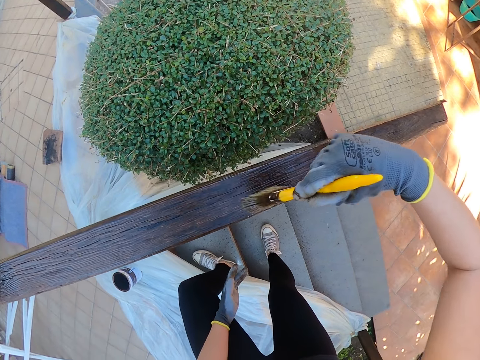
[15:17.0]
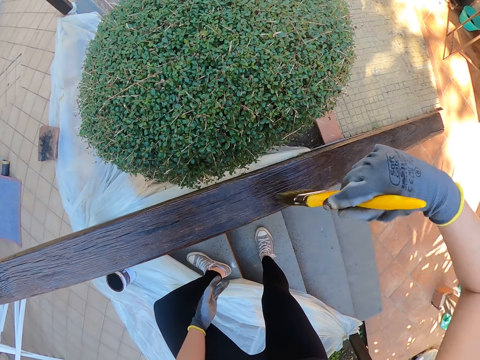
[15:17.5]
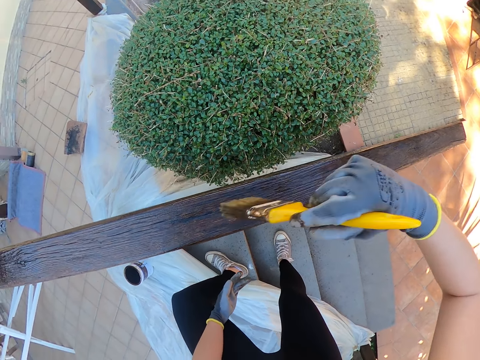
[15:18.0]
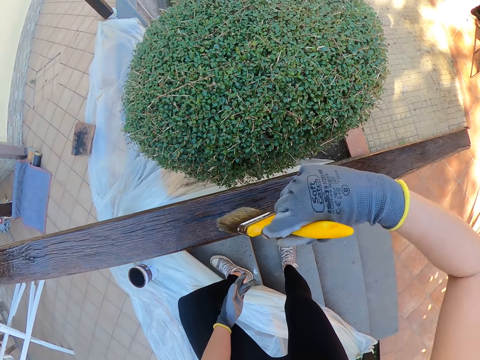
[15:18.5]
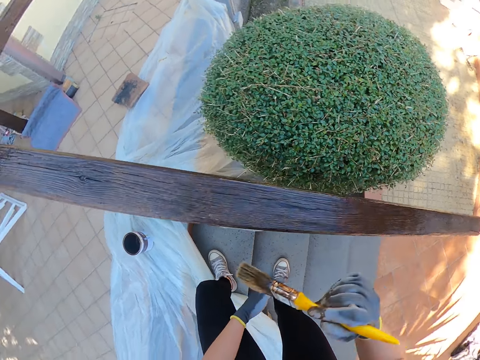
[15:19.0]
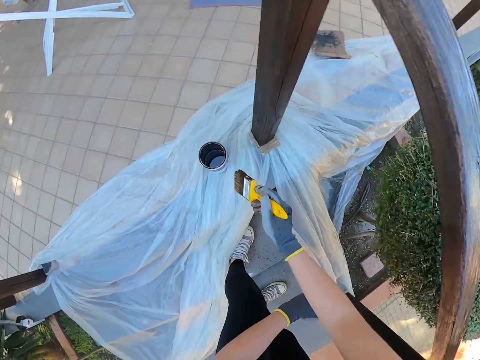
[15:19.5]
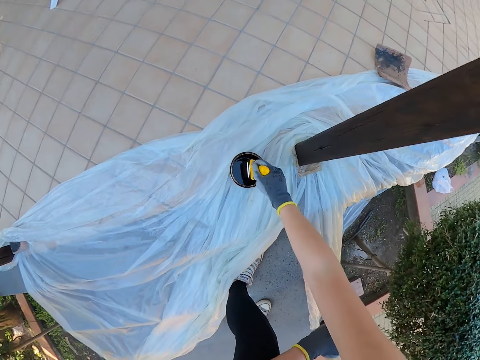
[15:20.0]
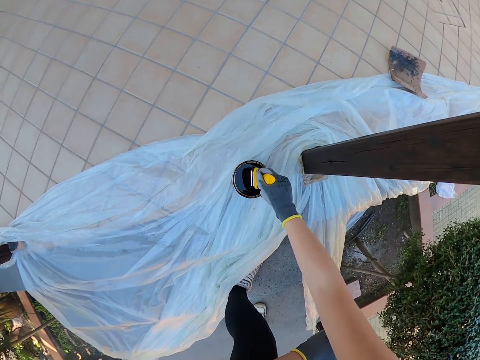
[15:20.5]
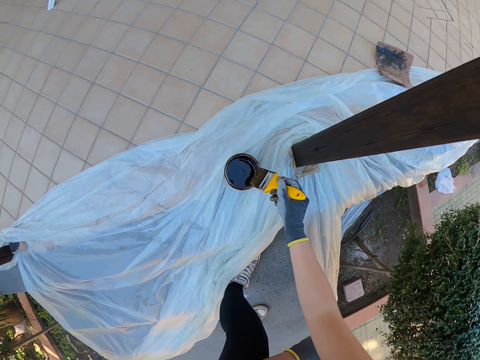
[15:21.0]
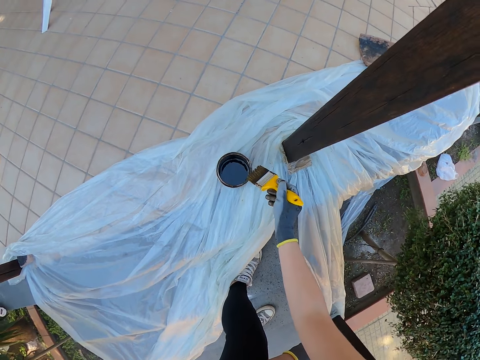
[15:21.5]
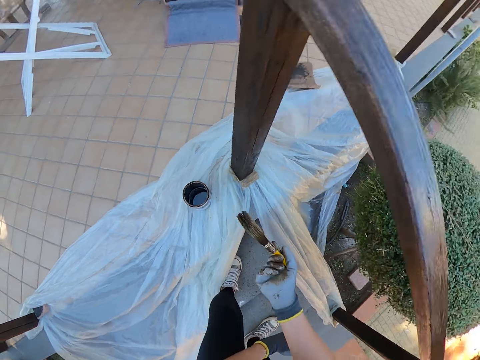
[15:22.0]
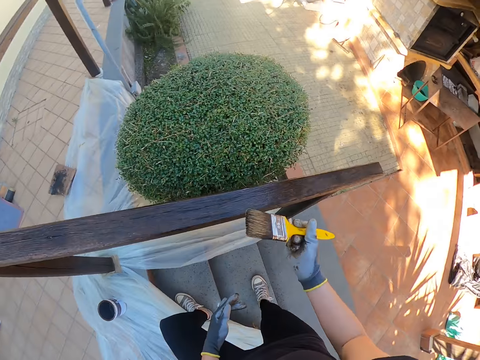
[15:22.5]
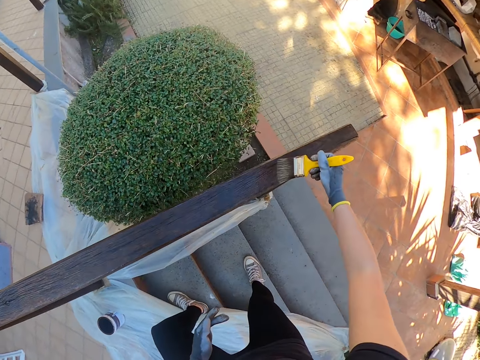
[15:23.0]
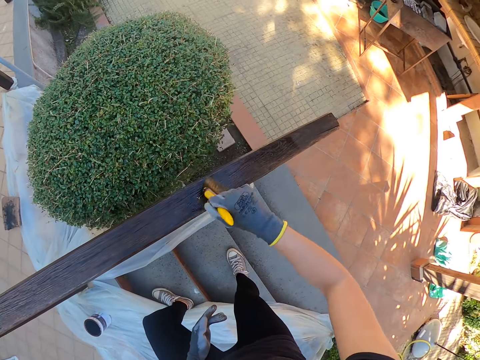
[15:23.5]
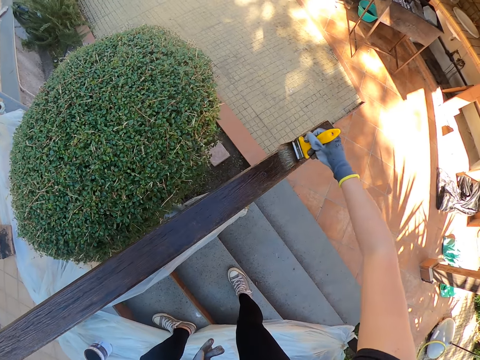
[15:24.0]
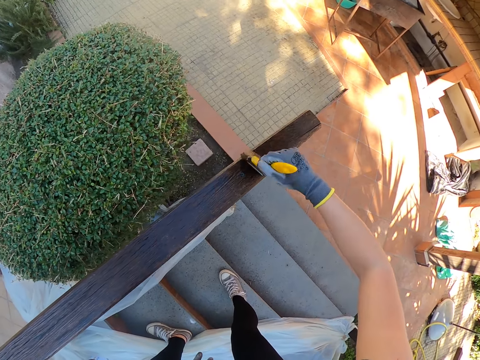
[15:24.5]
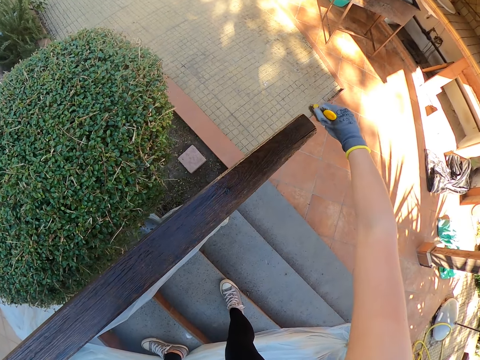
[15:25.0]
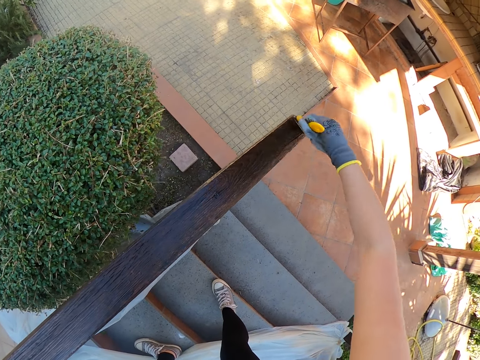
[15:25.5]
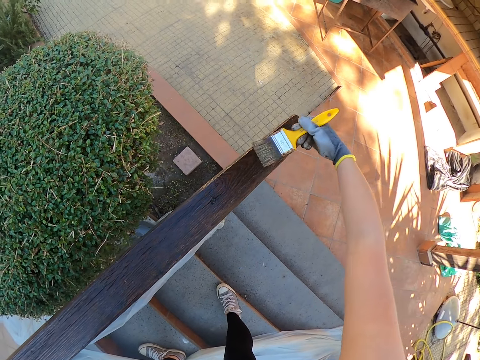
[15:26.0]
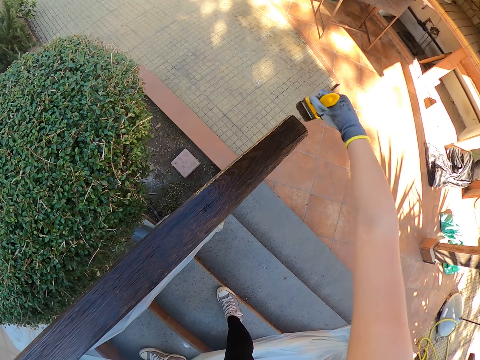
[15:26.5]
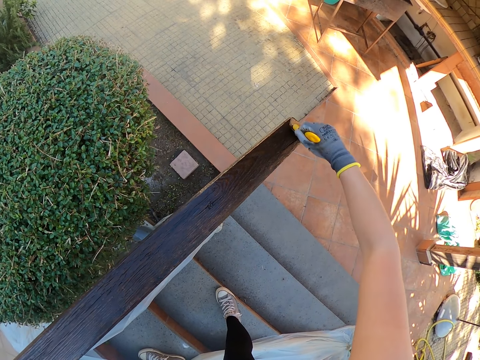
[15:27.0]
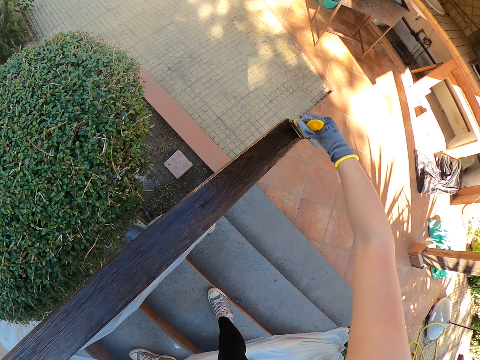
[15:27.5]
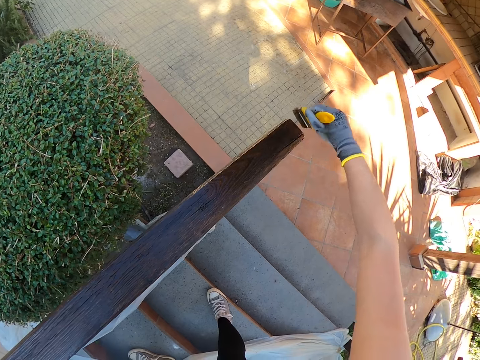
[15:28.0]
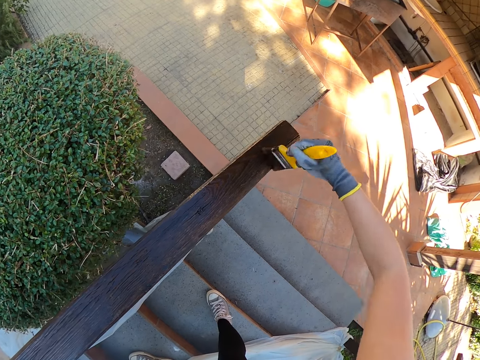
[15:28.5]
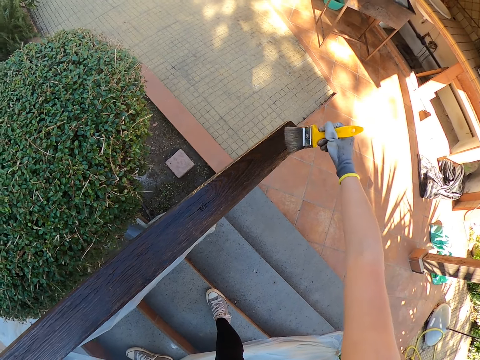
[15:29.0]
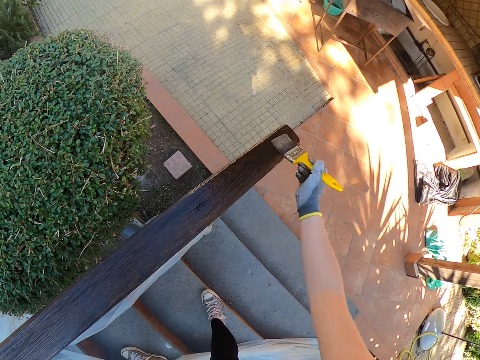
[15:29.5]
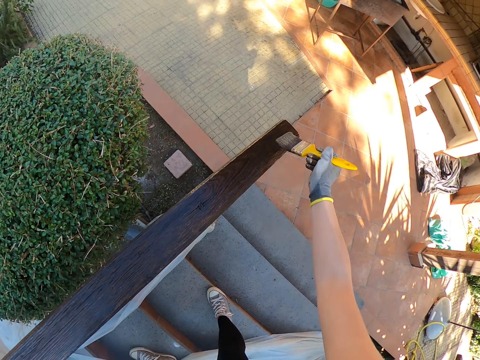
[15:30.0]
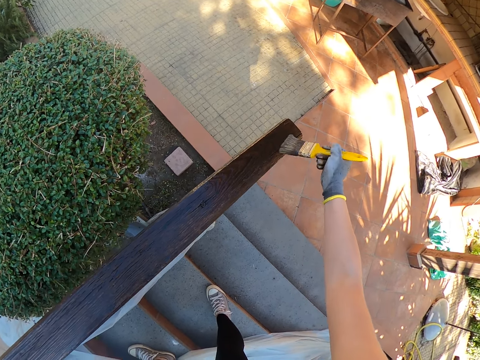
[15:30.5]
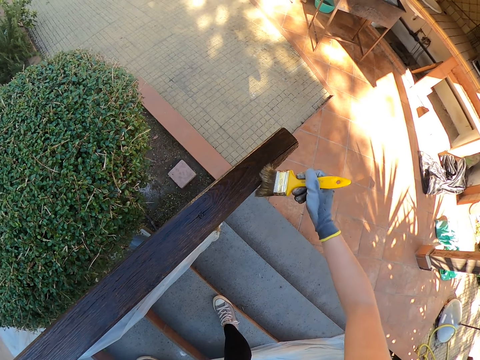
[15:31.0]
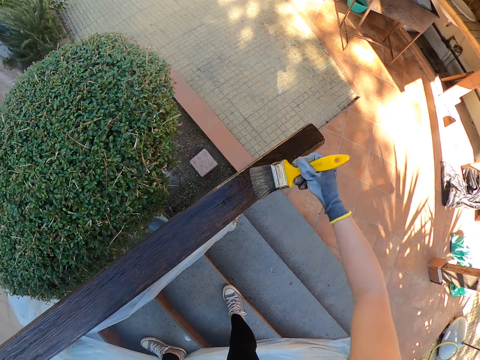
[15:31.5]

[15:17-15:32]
The camera wearer dips the paint brush in the can of paint. They drain the paint on the brush by the side of the paint can. They paint the wooden hand rail.

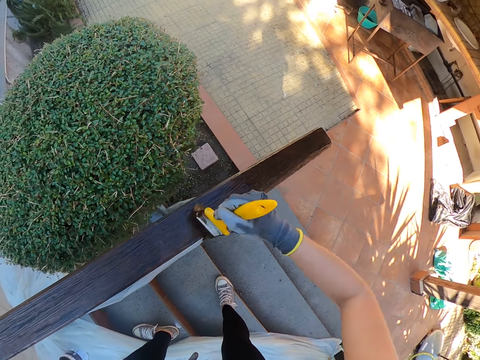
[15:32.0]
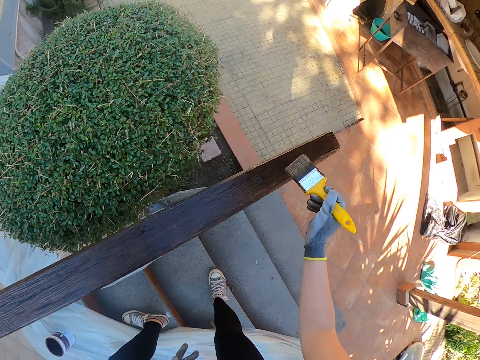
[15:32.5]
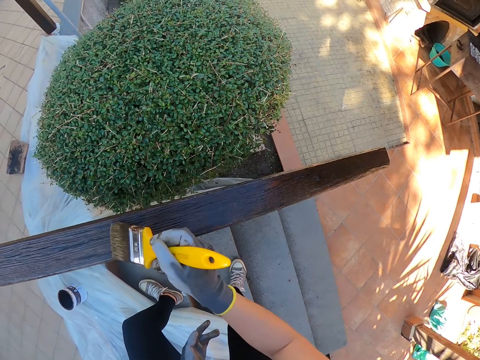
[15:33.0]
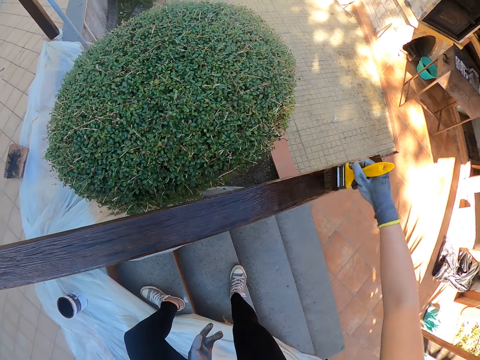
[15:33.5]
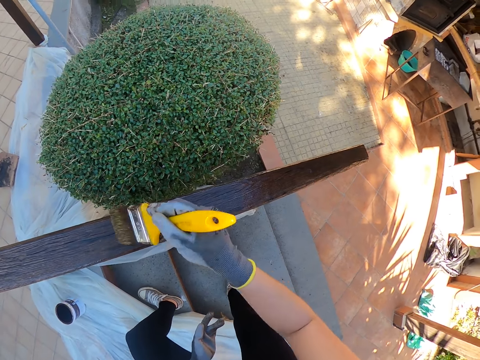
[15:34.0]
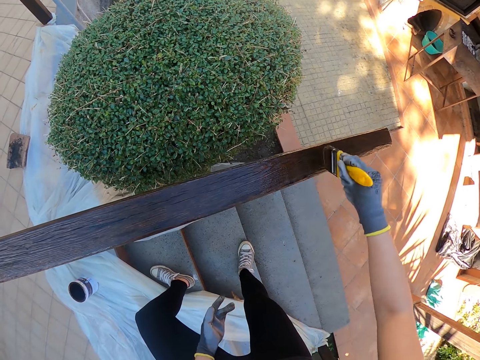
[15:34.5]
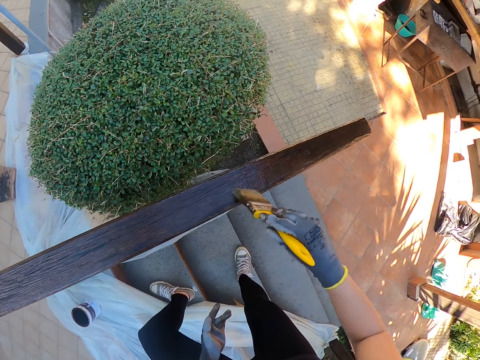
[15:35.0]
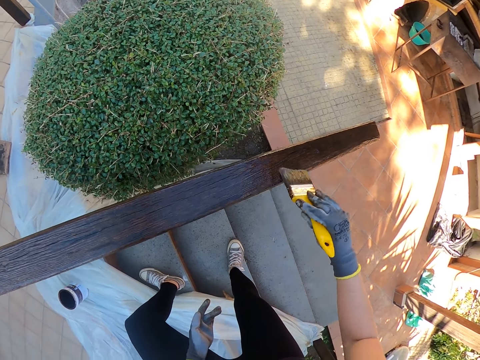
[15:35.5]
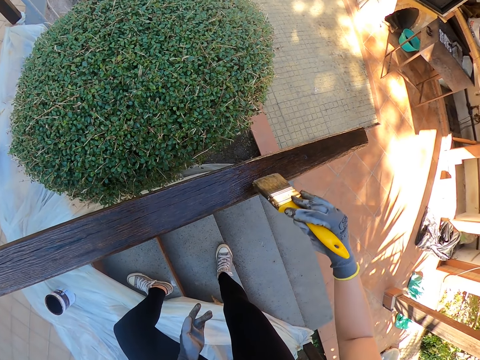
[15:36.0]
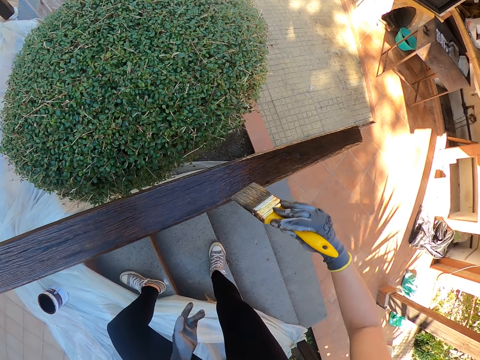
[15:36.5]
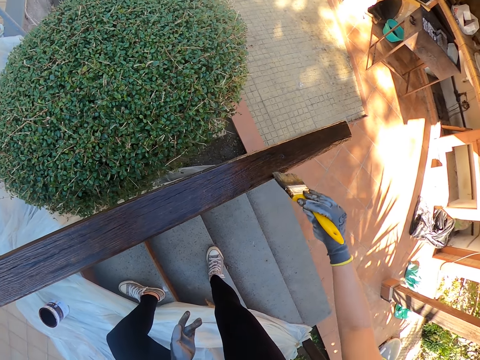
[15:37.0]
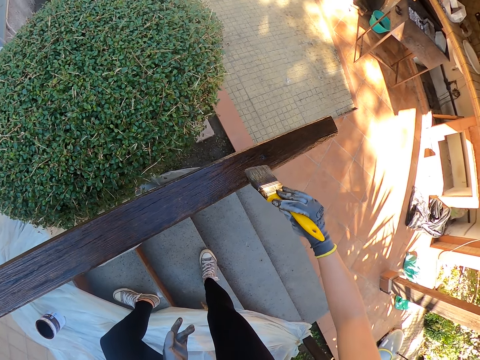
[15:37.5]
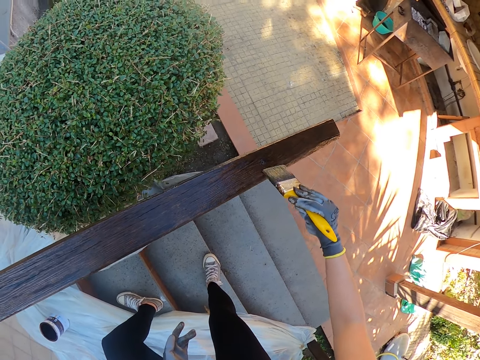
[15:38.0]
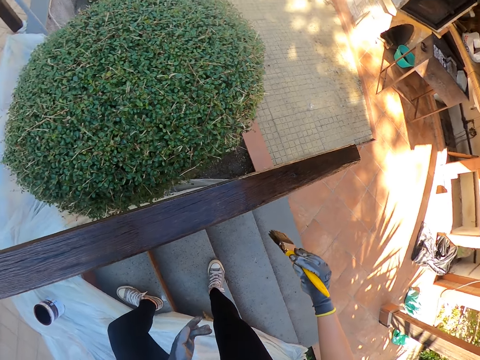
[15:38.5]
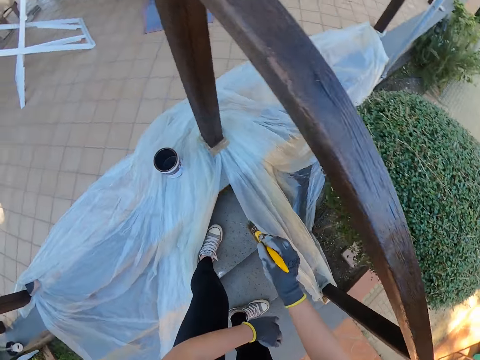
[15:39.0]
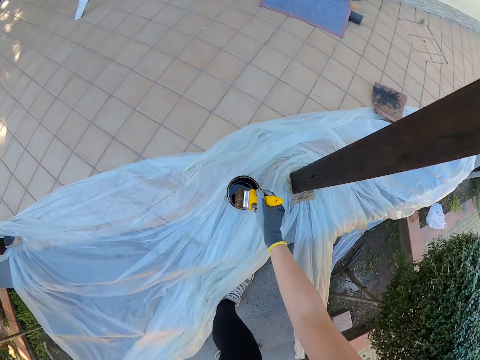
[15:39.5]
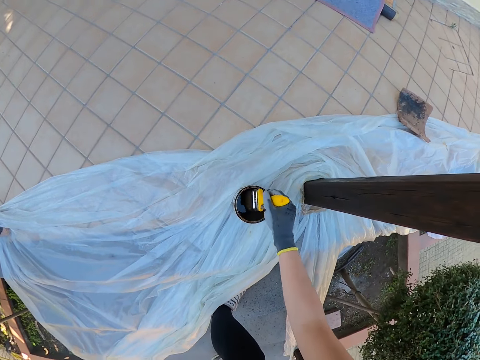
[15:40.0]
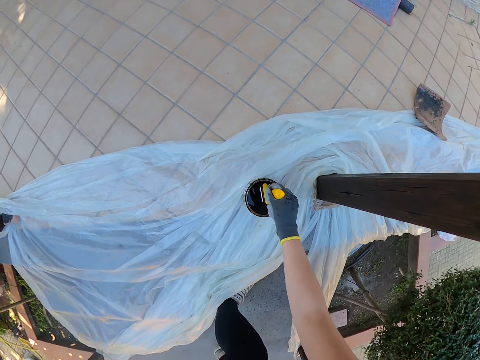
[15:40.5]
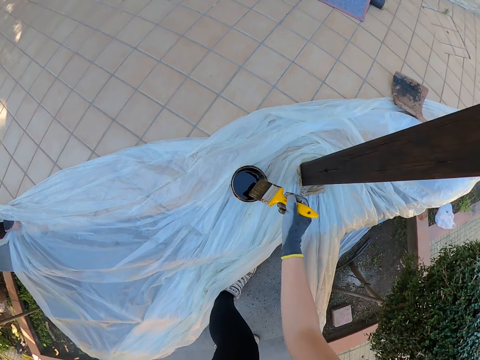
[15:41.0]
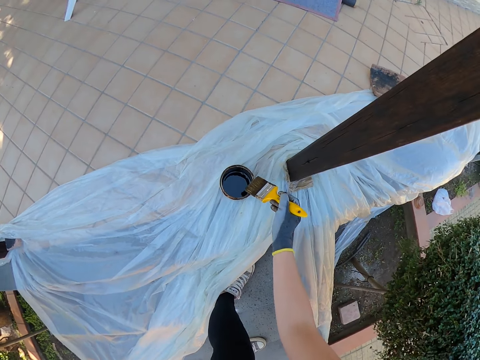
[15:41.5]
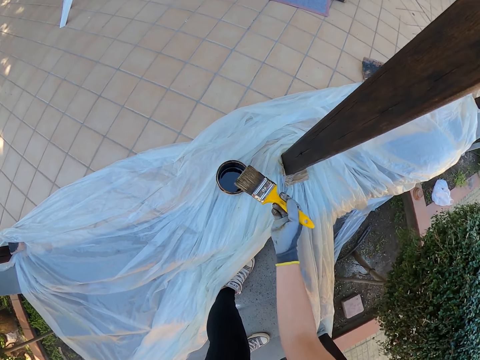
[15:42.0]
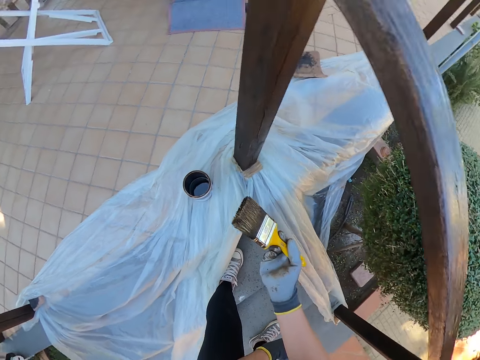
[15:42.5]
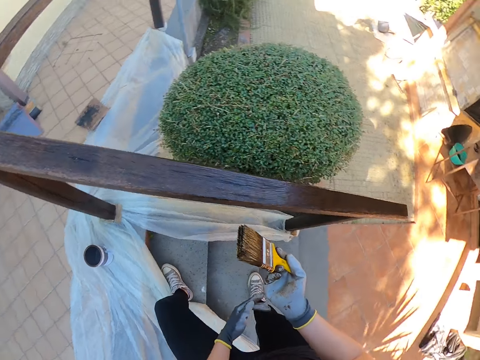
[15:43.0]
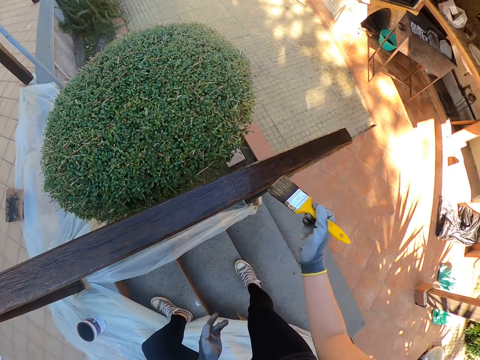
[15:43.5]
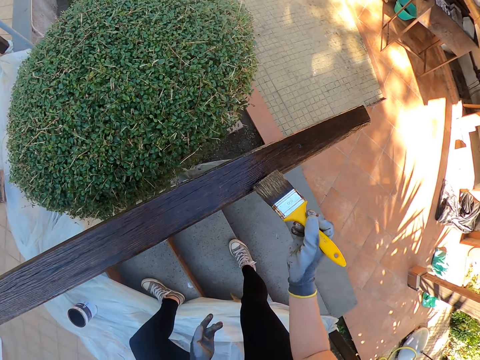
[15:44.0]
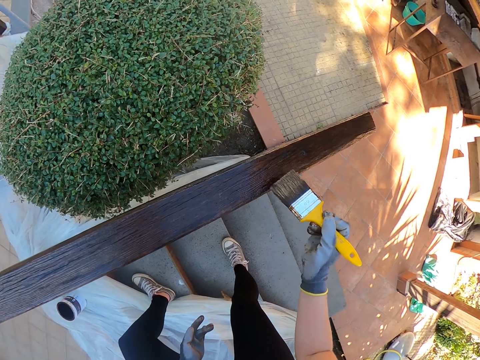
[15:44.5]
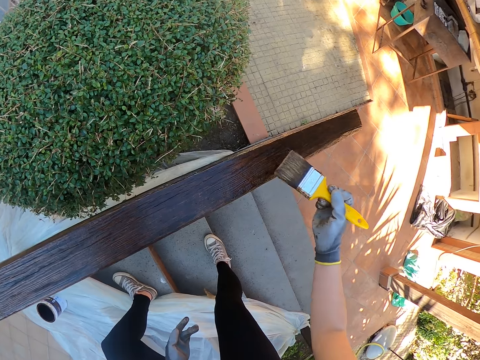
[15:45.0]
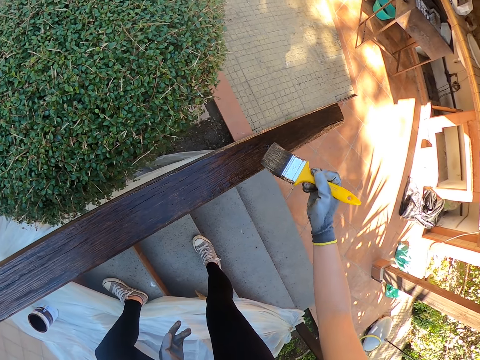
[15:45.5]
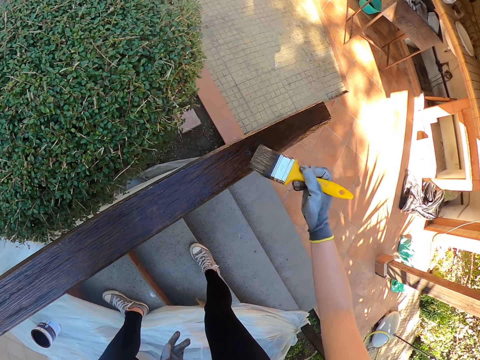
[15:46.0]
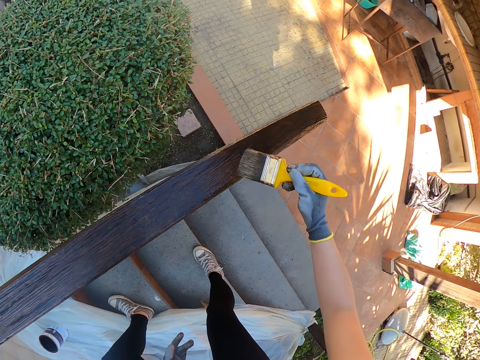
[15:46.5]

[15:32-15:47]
The camera wearer dips the paint brush in the can of paint. They drain the paint on the brush by the side of the paint can. They paint the wooden hand rail.
